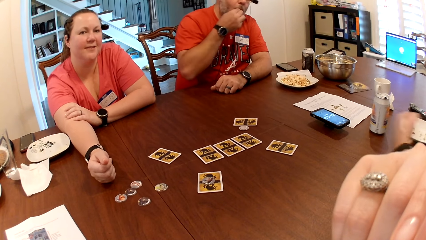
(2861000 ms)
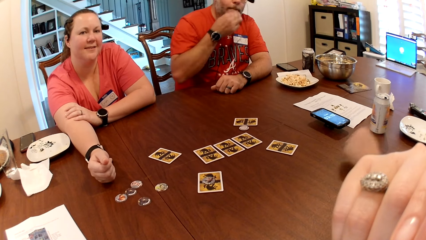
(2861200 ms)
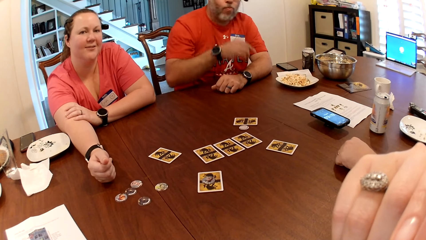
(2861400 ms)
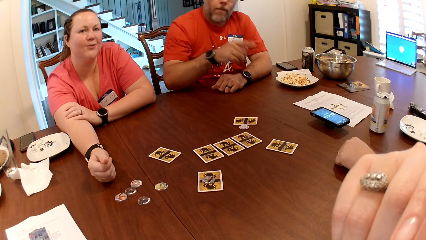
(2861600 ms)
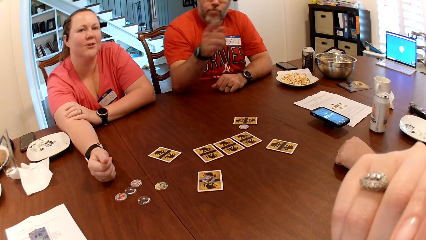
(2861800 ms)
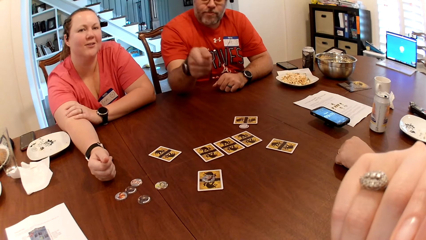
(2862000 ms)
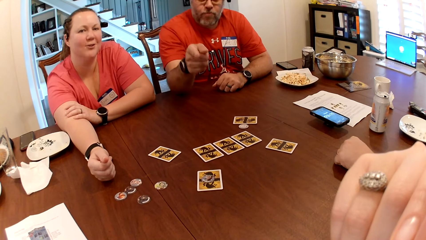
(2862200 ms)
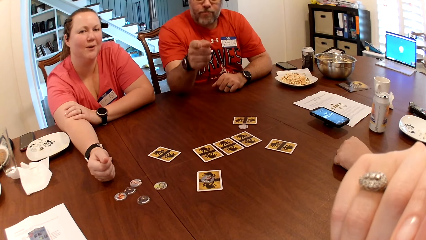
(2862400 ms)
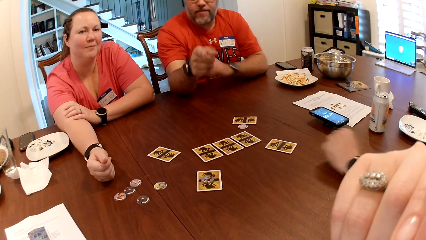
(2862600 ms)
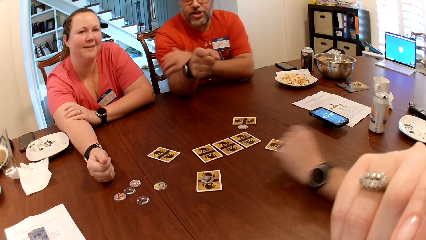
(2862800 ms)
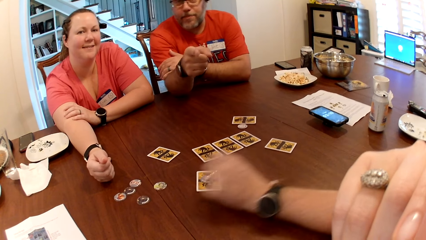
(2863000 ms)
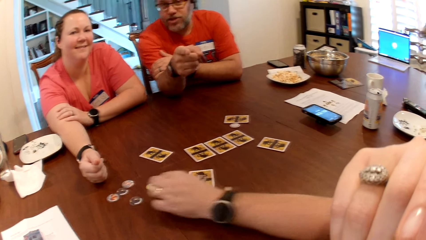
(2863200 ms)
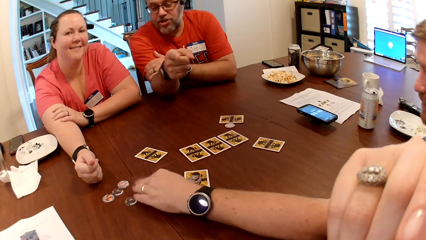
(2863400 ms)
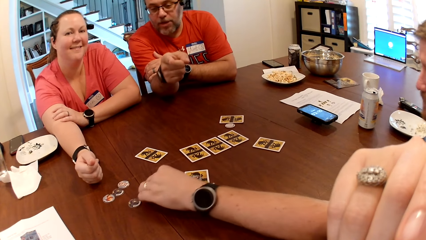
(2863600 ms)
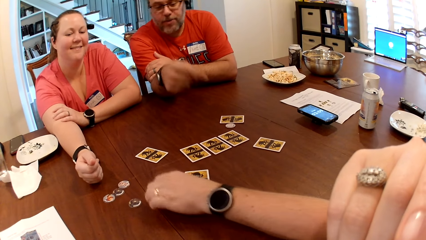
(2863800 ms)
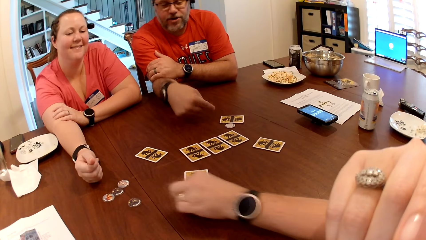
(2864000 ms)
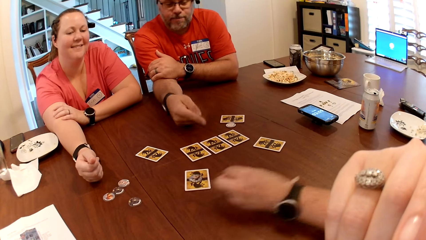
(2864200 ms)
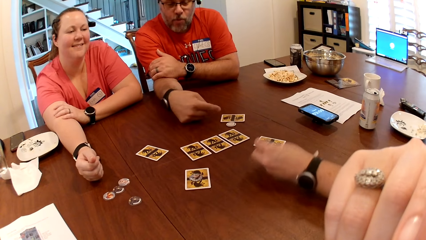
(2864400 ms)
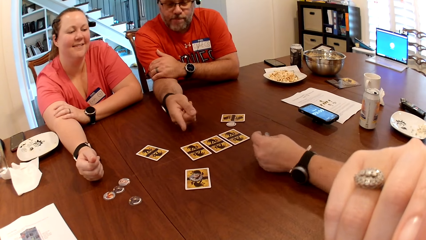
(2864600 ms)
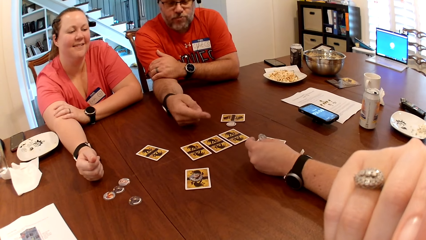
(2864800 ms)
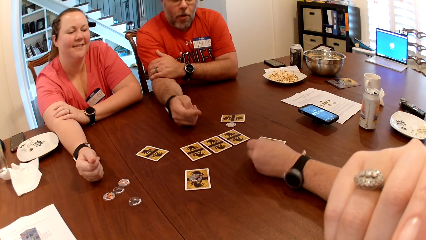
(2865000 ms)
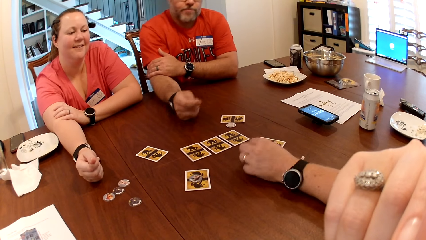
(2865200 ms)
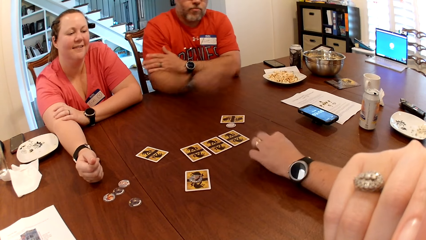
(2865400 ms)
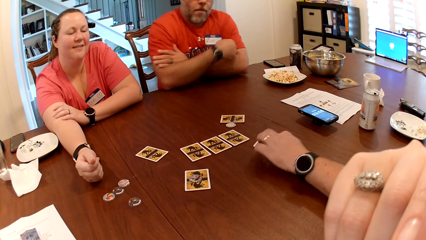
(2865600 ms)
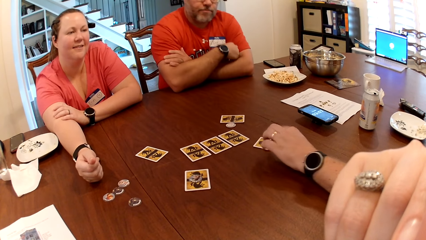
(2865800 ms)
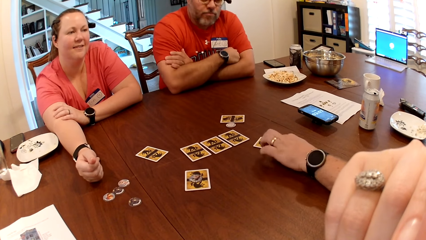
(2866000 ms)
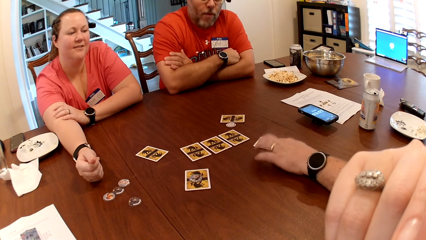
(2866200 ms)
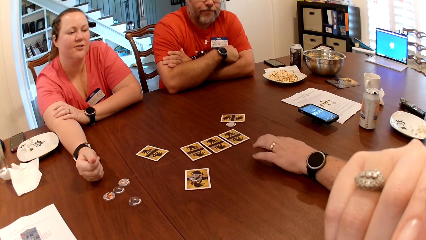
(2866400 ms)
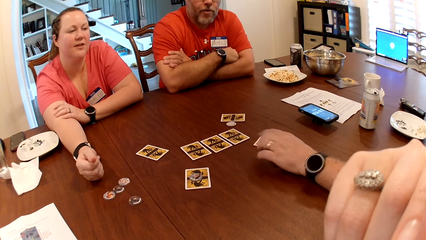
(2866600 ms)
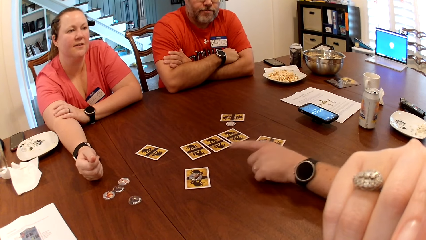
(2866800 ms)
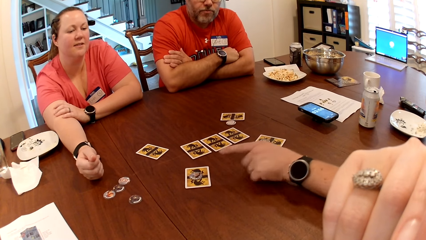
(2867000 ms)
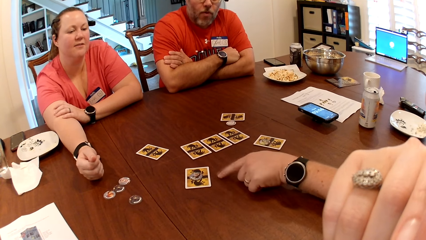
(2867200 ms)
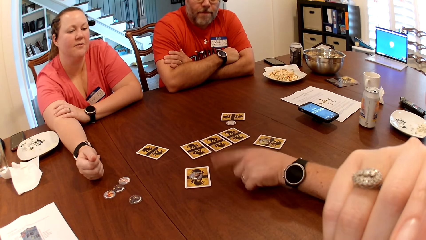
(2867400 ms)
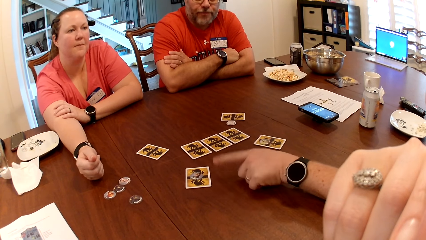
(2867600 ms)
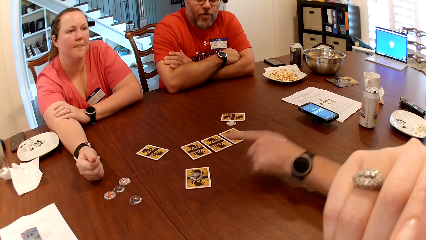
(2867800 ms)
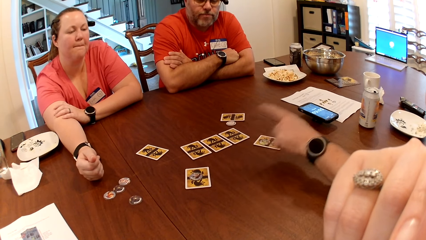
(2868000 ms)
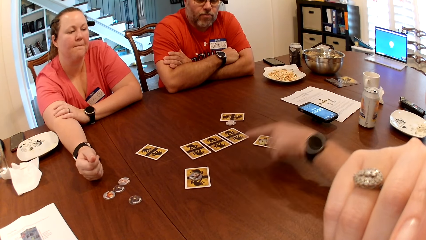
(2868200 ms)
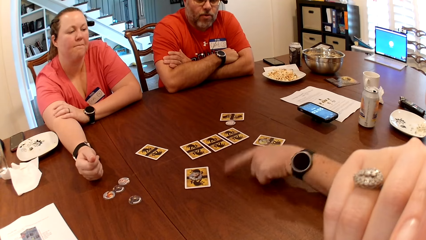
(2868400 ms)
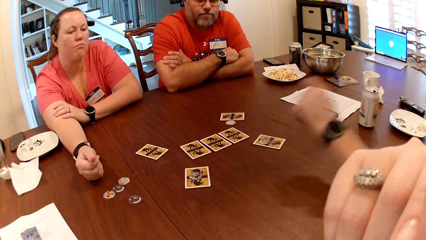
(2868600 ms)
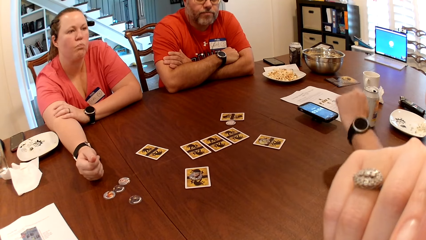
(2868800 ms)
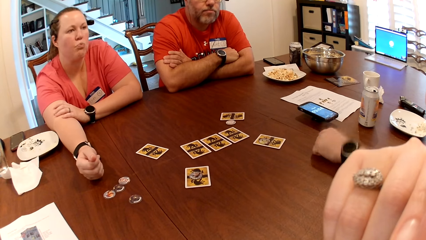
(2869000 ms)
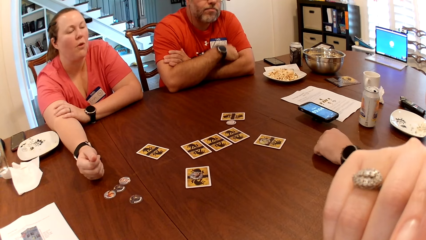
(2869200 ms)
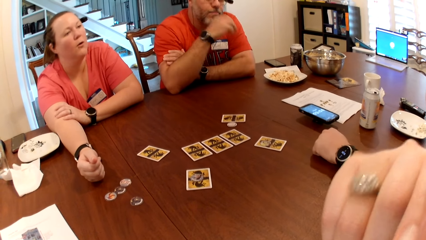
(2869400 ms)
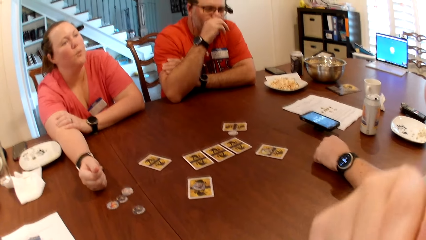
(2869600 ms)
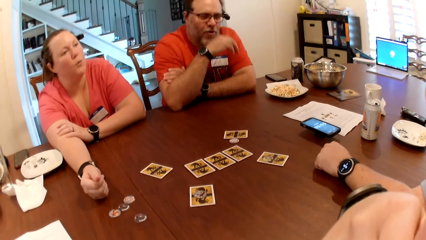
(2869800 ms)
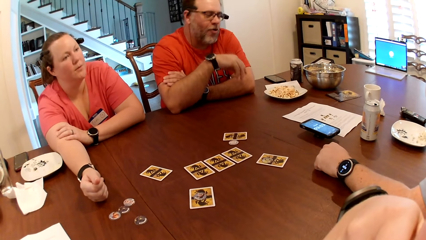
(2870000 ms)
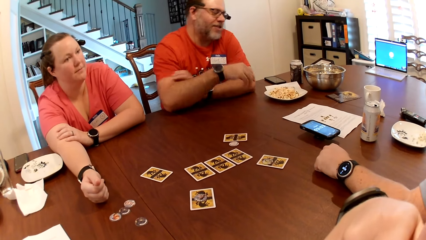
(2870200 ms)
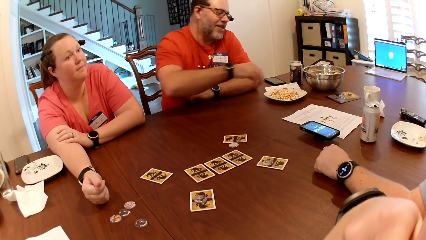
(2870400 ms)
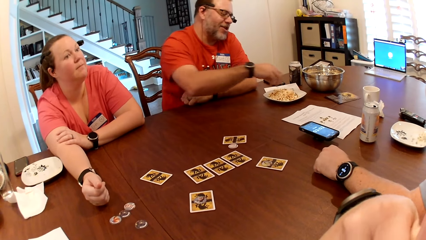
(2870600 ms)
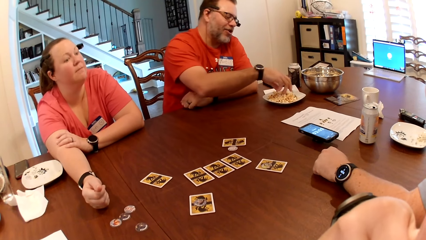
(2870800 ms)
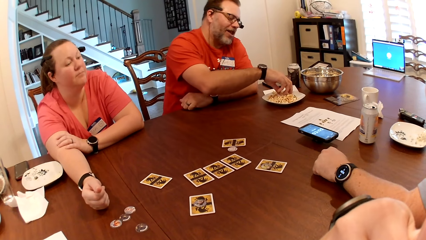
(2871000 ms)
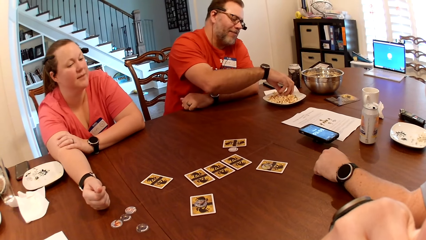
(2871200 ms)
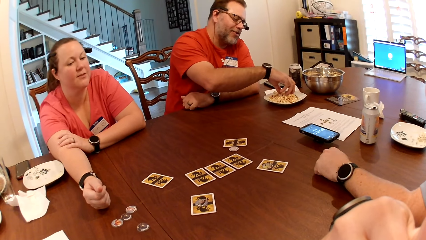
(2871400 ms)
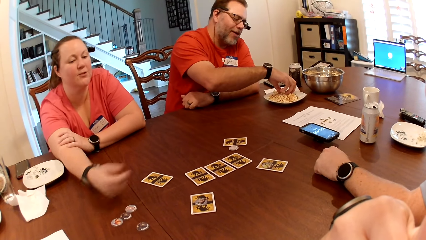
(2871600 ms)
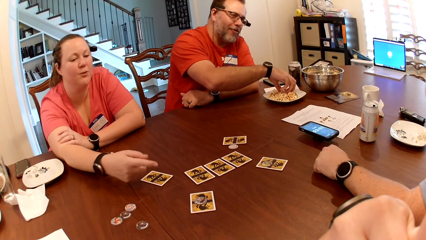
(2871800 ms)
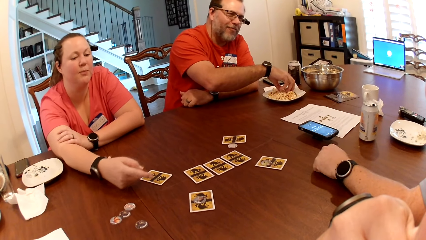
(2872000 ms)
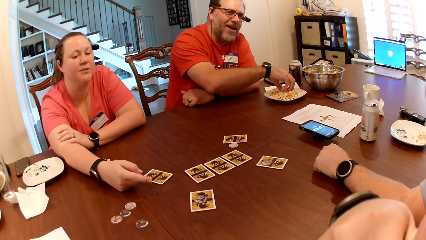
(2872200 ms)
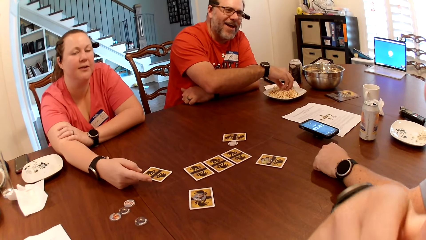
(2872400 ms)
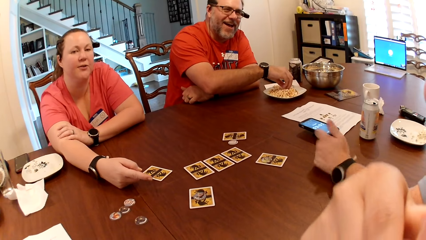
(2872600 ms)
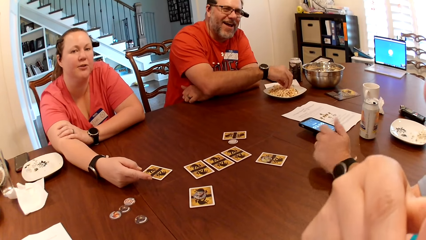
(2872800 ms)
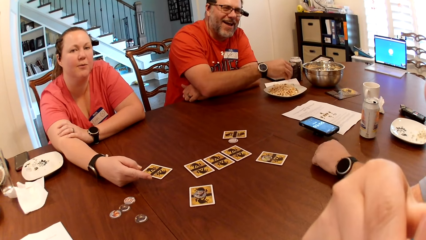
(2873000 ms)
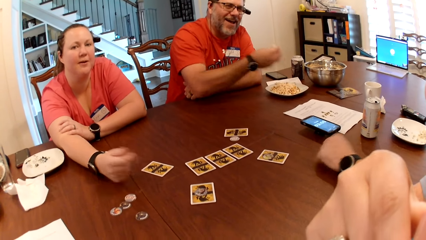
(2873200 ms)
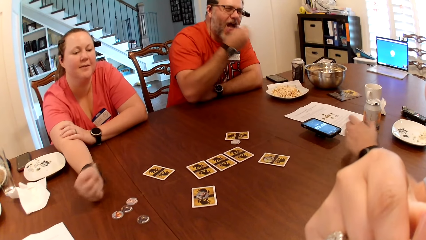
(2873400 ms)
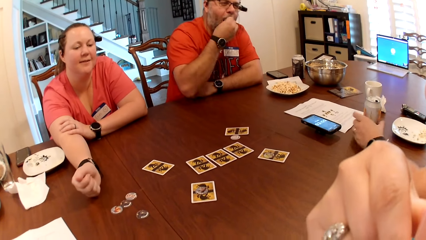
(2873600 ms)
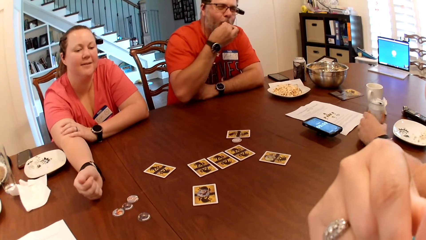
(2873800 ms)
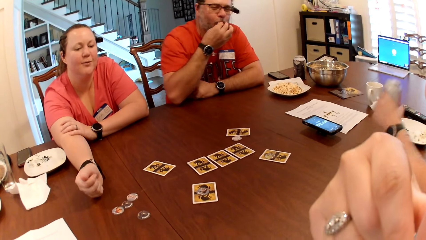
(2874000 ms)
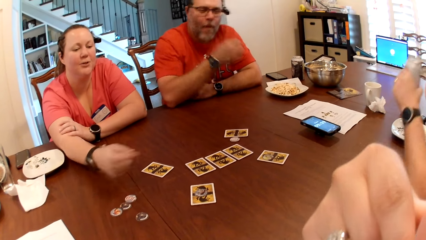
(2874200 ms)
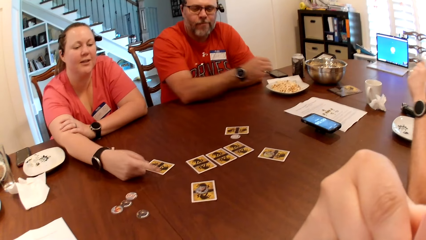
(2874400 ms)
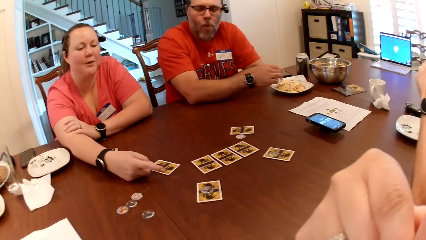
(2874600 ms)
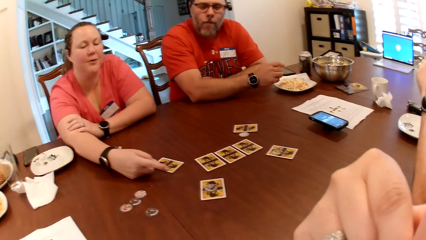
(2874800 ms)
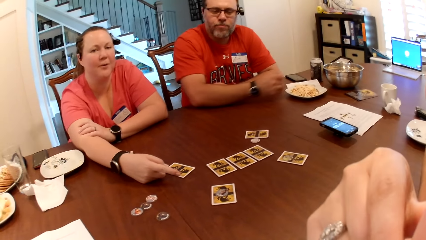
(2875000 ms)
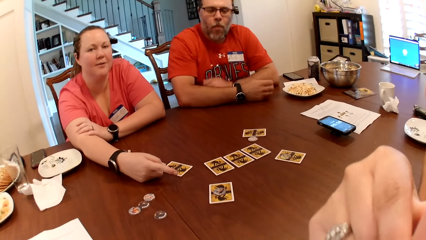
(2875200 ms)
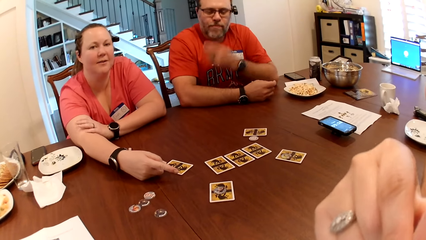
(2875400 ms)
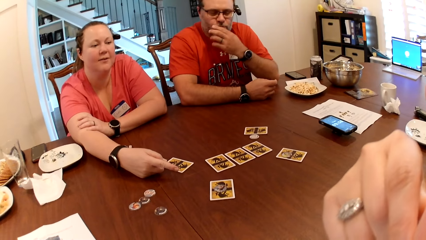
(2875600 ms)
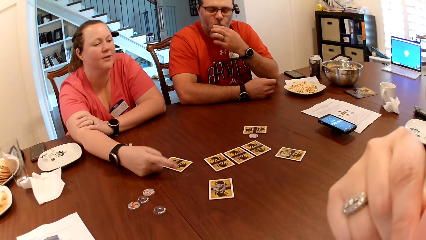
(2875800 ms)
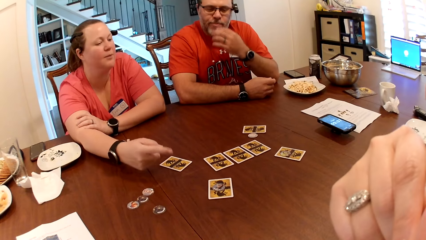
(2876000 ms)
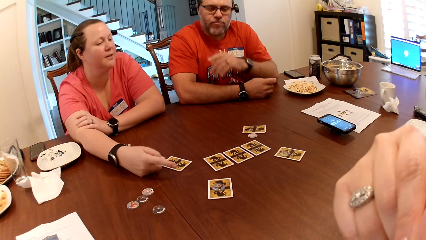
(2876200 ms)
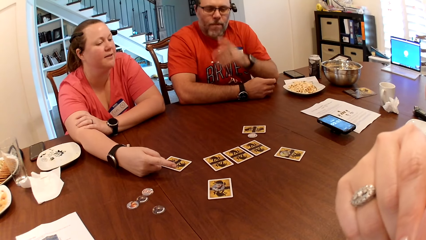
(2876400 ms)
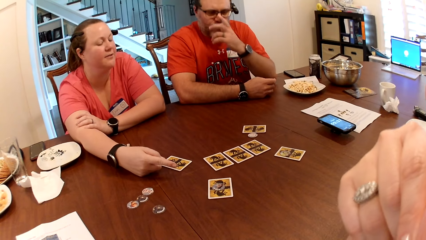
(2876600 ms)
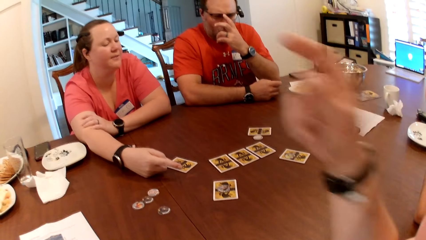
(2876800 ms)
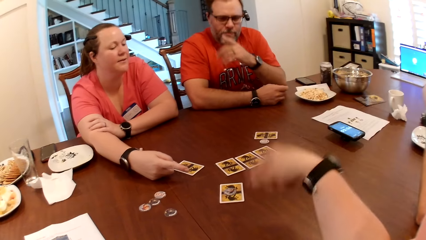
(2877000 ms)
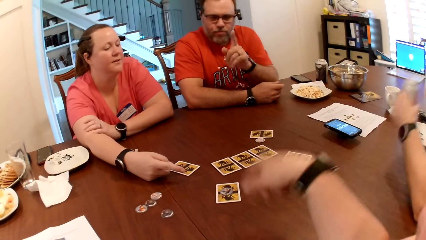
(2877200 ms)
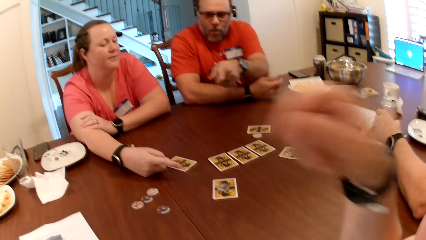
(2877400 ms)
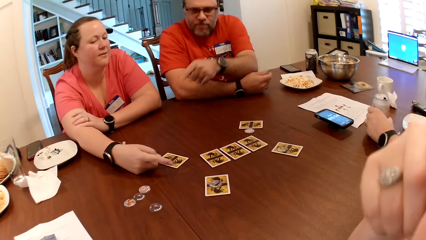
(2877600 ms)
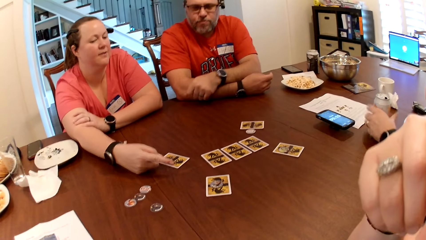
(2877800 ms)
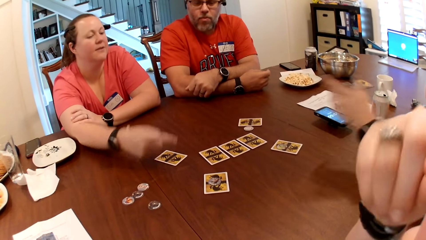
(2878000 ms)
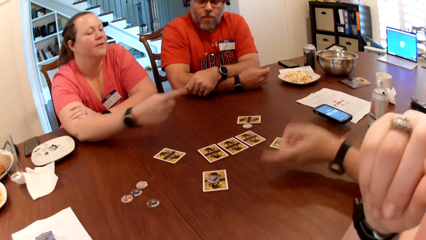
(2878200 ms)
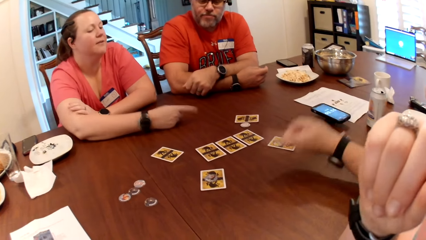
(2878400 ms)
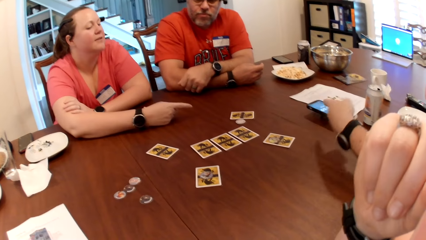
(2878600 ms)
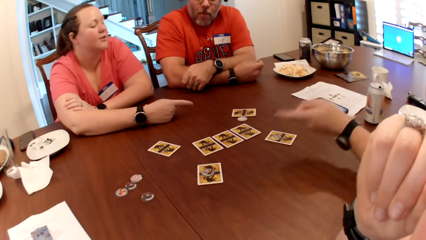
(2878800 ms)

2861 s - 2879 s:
A man takes some popcorn from the plate with his right hand. A lady talks to the camera wearer. The man eats the popcorn in his right hand. Another man talks to all, and picks the coin from the table with his right hand. The other man drops the coin on the table with his left hand, and adjusts the coin on the card with his left hand. The other man points on the cards. The lady talks to the camera wearer. The first man takes some popcorn from the plate with his right hand, and eats the popcorn in his right hand. The other man picks the can bottle or beer can from the table with his left hand. The first man adjusts the glasses on his face with his left hand. The camera wearer lowers a hand and talks to all. The other man drops the can bottle on the table with his left hand.
